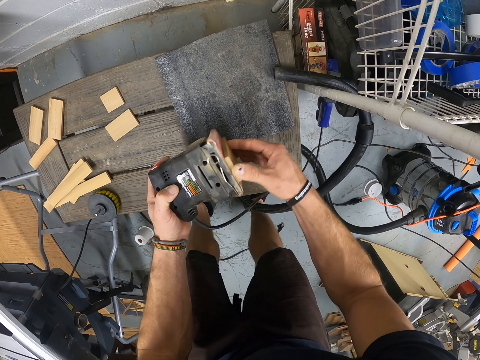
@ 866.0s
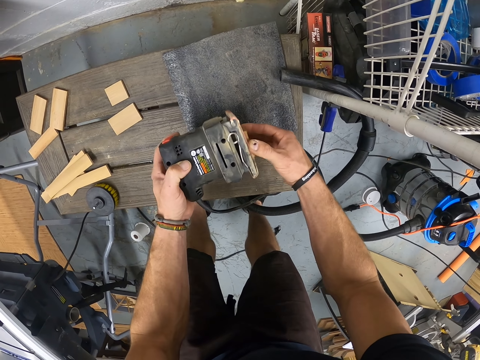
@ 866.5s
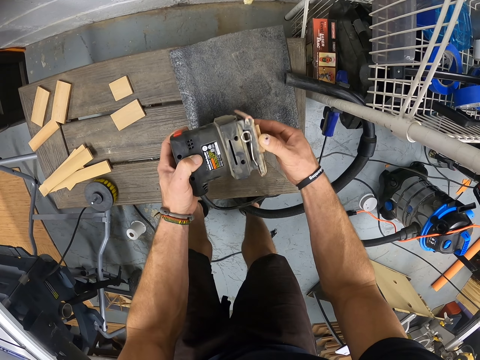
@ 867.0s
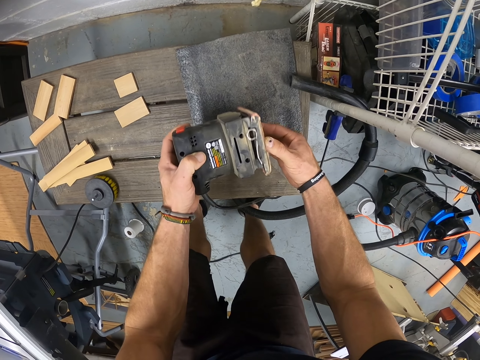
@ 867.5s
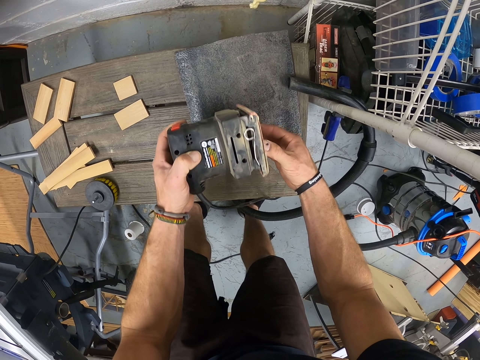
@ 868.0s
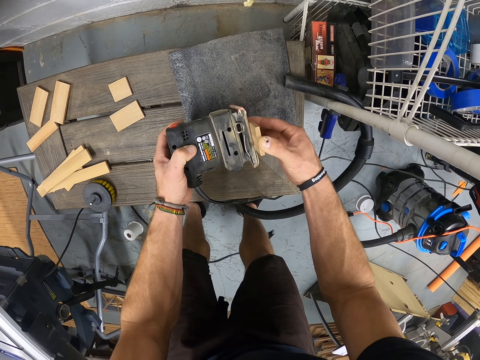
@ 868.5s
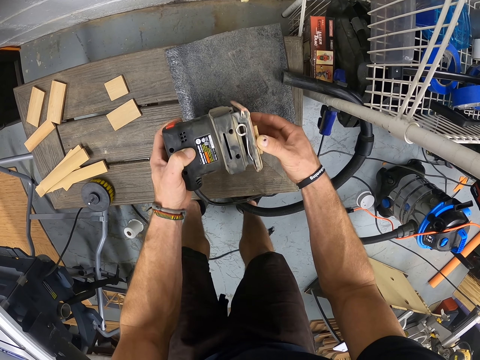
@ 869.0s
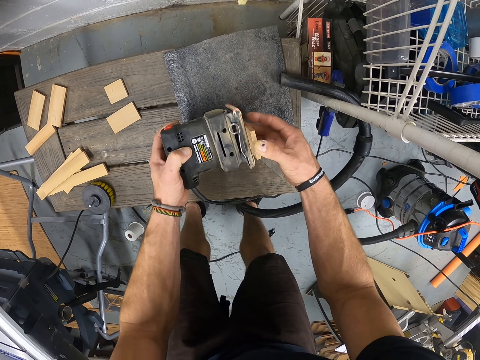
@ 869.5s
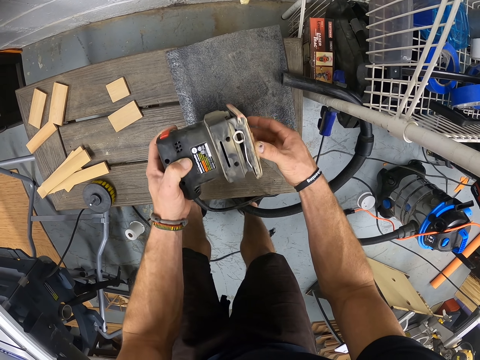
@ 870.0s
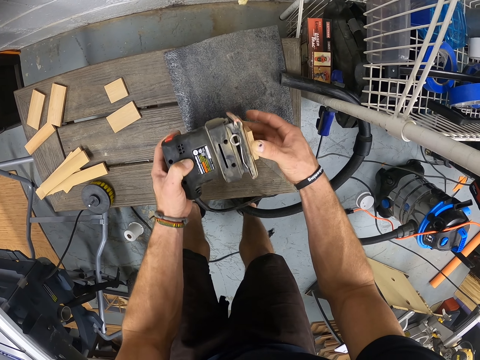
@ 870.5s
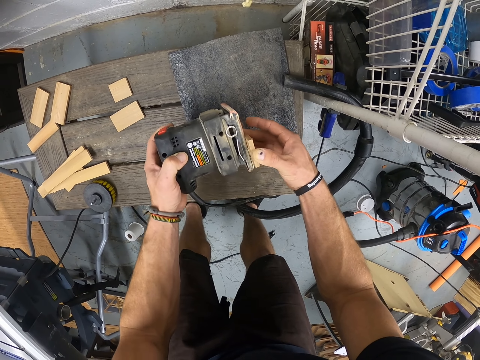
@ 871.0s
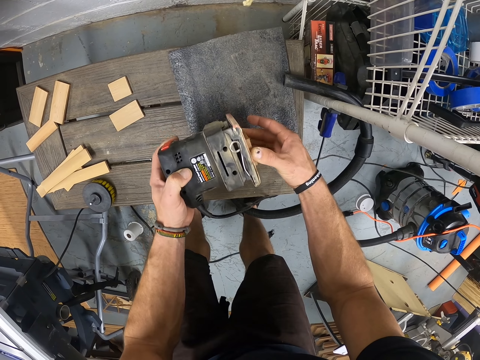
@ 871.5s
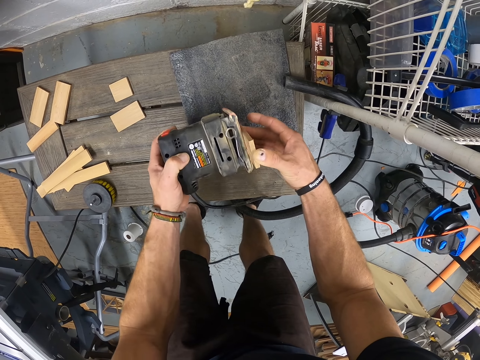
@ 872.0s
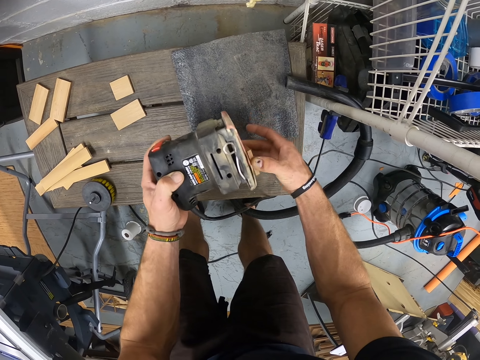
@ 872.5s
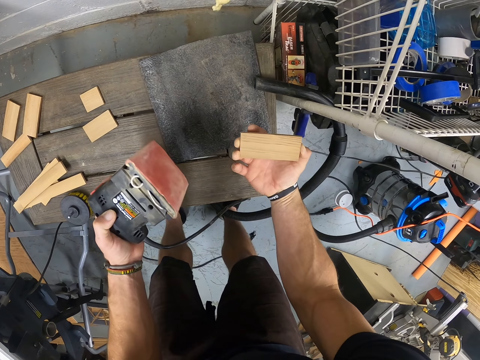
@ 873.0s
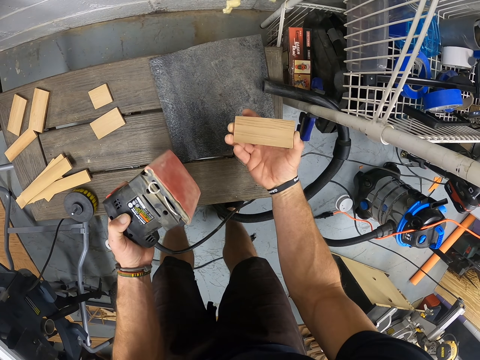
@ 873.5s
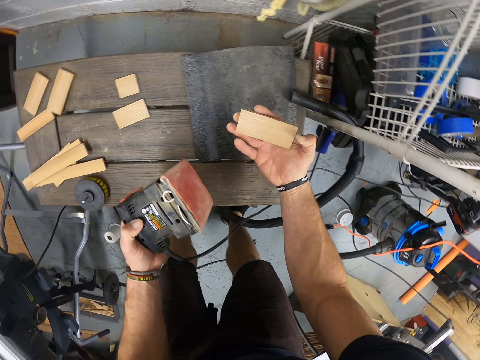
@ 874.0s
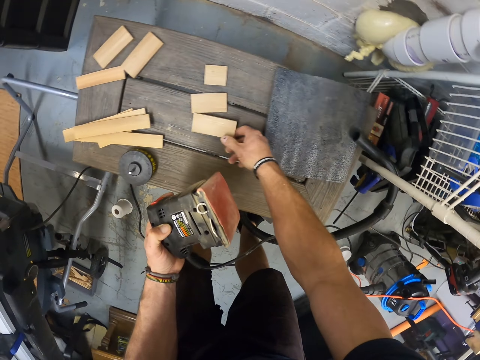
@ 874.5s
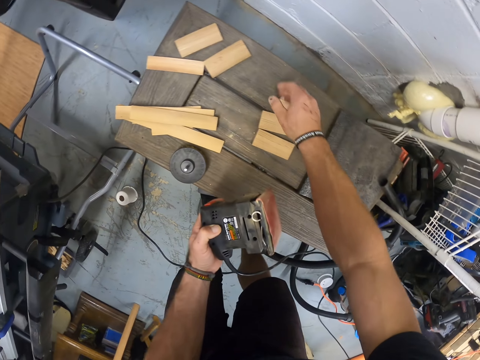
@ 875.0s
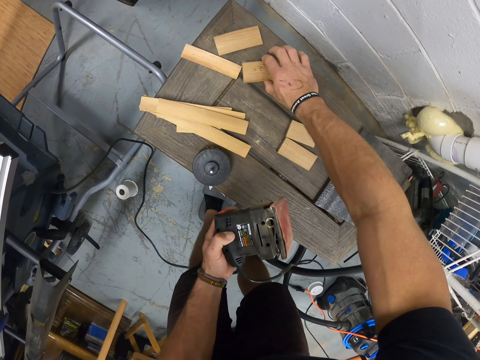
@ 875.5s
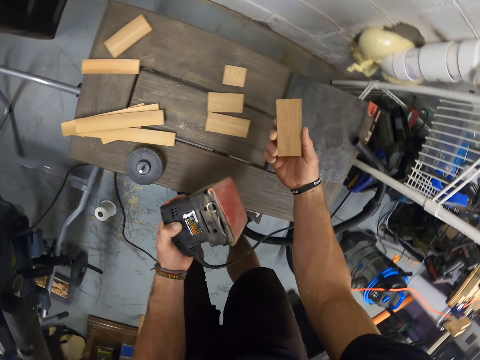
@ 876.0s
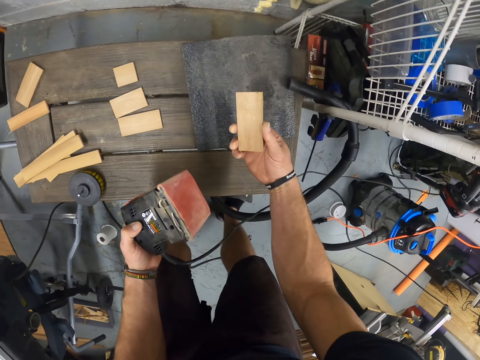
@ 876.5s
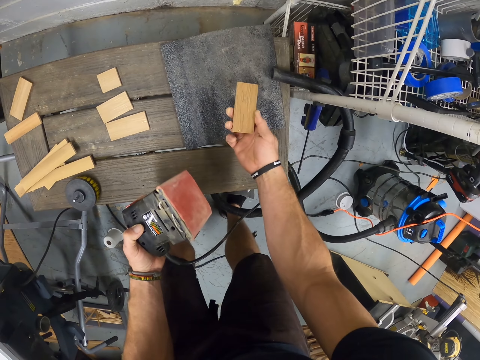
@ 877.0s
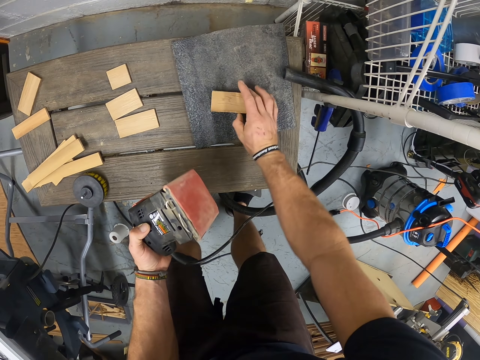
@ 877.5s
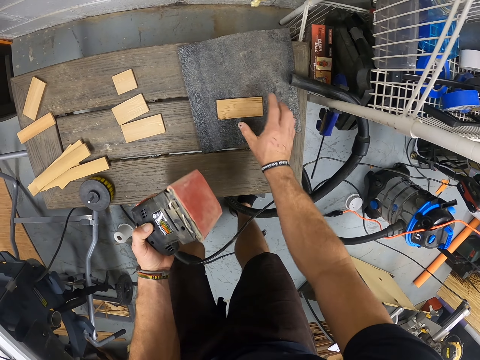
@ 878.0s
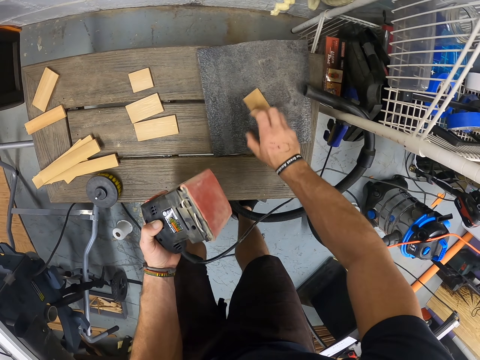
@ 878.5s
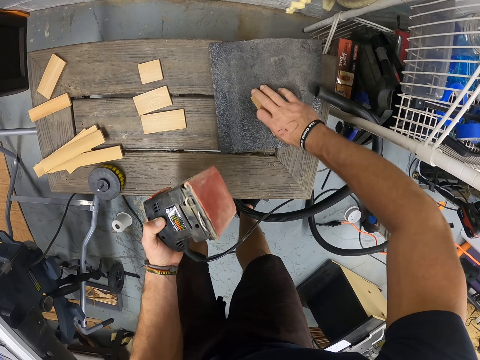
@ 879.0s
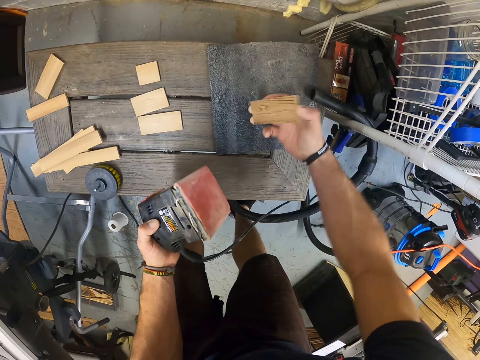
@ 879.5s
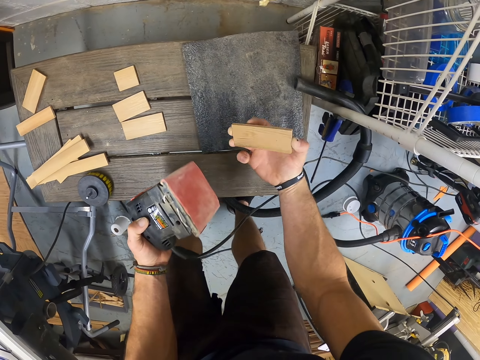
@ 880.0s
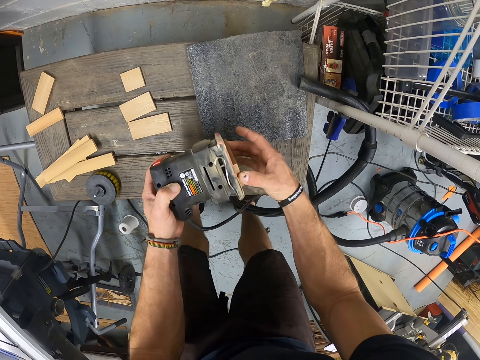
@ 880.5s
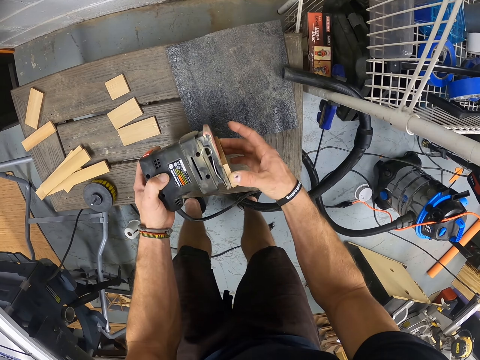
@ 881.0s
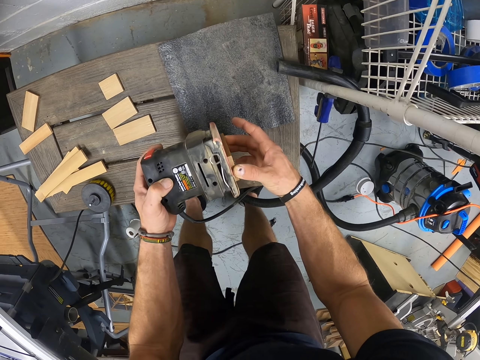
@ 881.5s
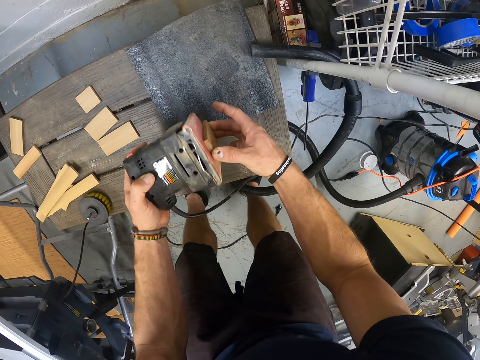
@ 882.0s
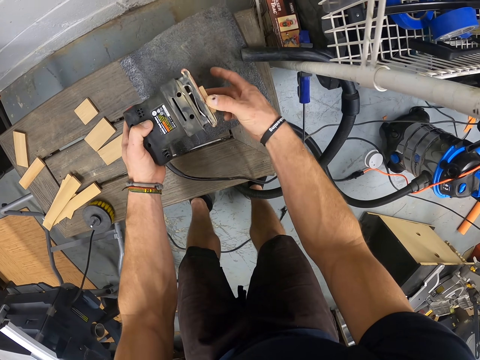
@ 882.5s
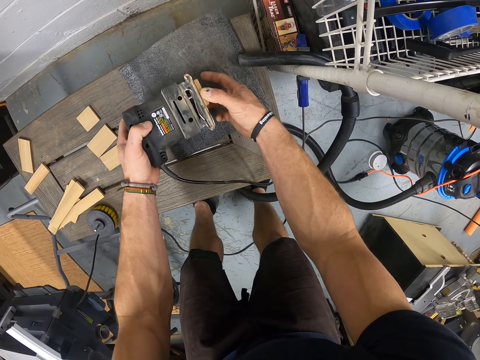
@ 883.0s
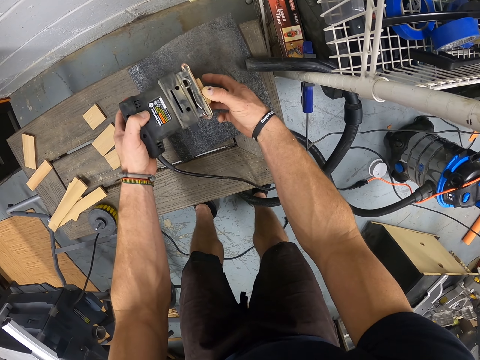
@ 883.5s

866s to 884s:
The camera wearer drops the piece of wood on the table with his right hand. He picks a piece of wood from the table with his right hand. He drops the piece of wood on the black plate with his right hand. He picks the piece of wood from the black plate with his right hand. He smoothens the piece of wood in his right hand with the sander machine in his left hand.

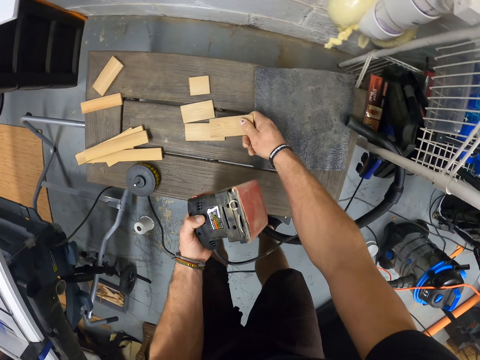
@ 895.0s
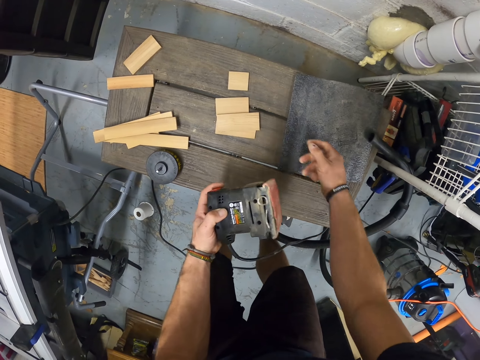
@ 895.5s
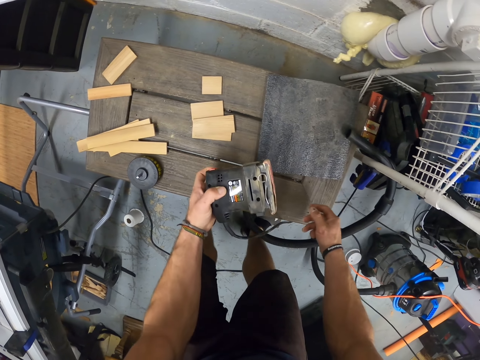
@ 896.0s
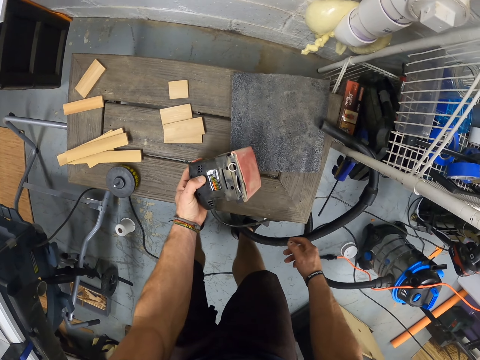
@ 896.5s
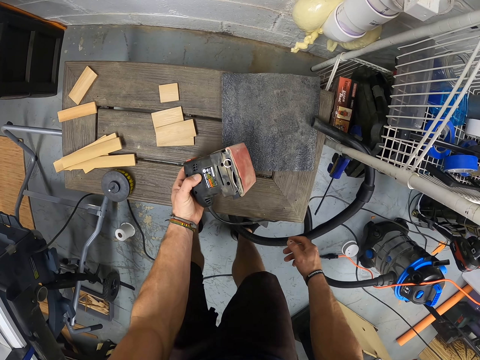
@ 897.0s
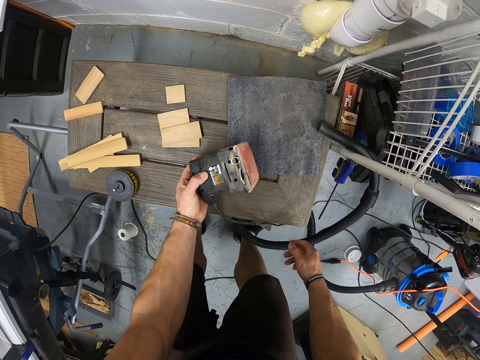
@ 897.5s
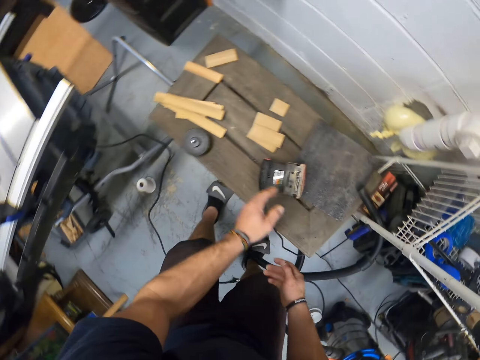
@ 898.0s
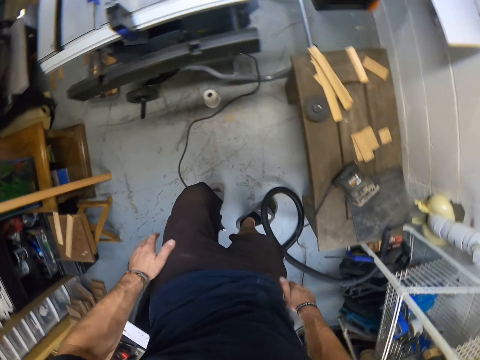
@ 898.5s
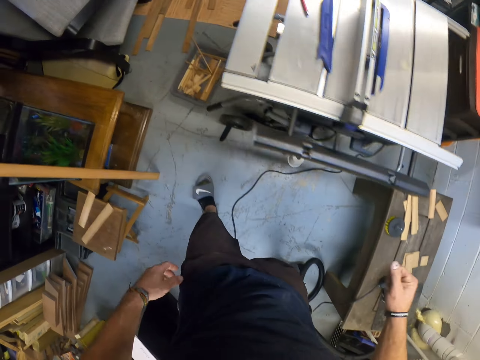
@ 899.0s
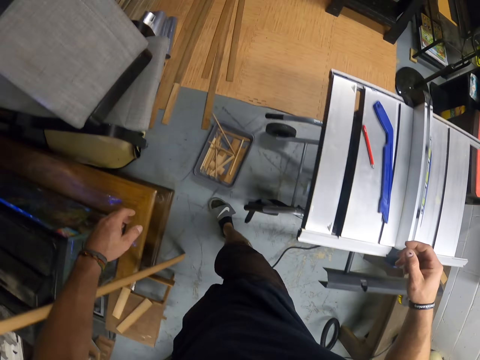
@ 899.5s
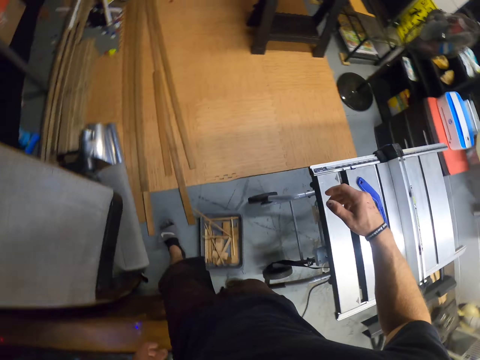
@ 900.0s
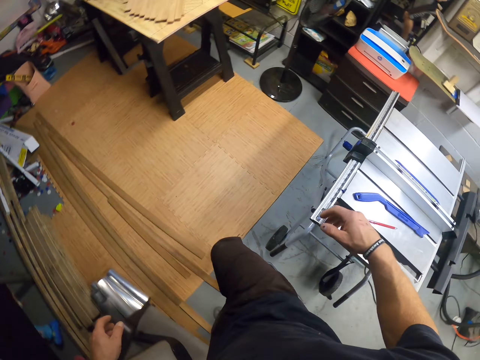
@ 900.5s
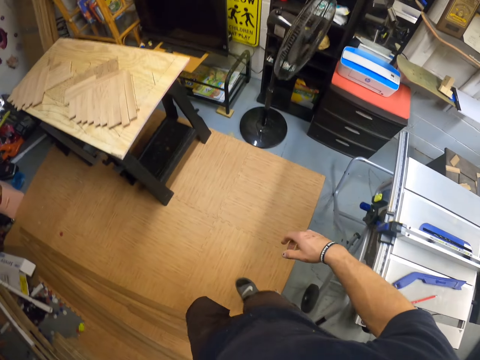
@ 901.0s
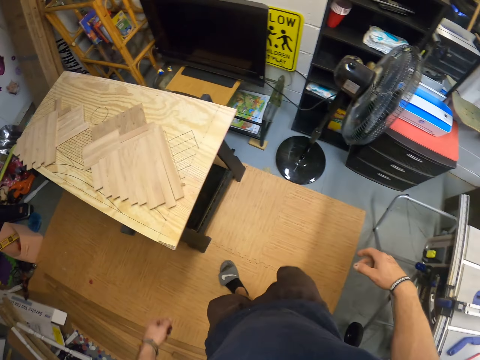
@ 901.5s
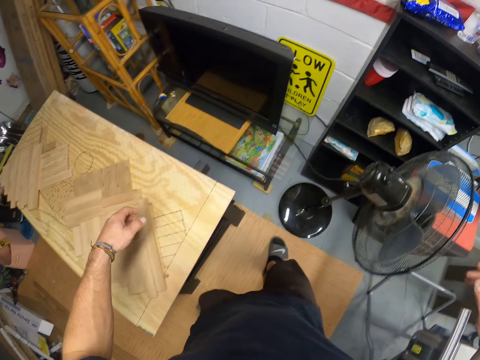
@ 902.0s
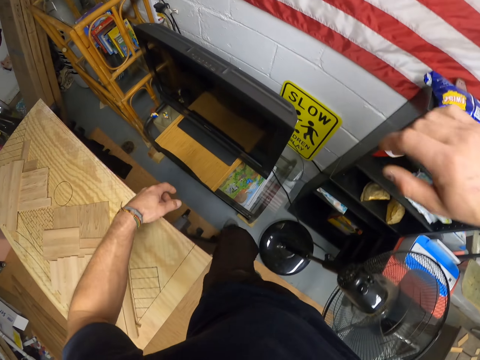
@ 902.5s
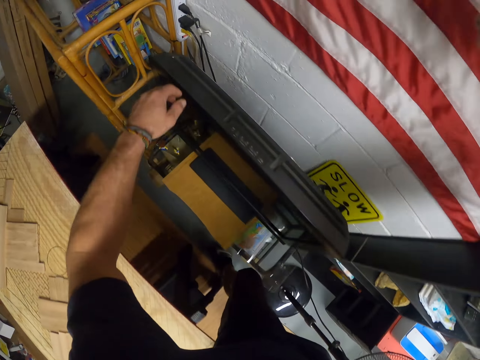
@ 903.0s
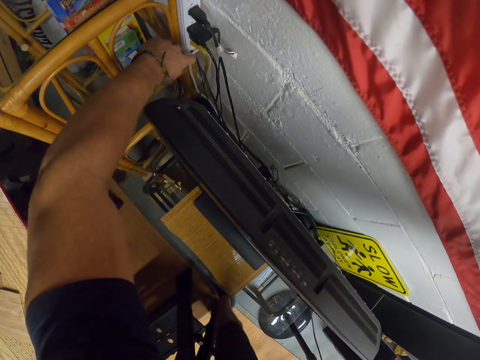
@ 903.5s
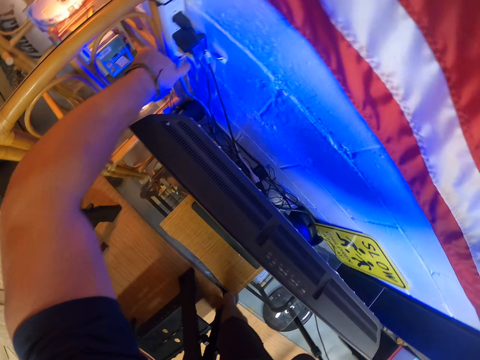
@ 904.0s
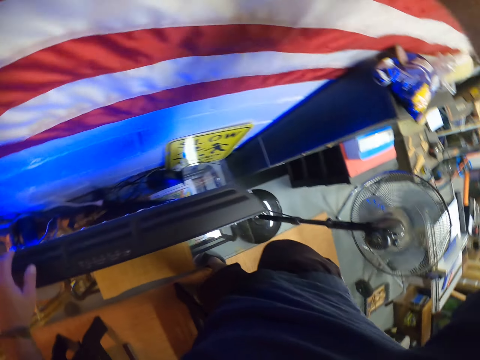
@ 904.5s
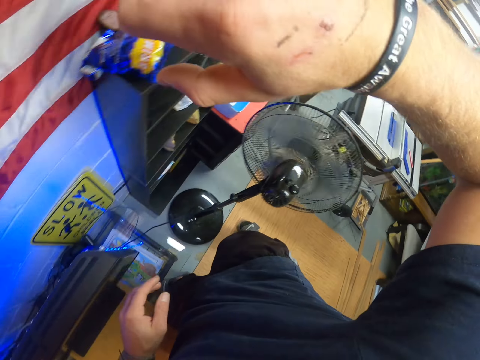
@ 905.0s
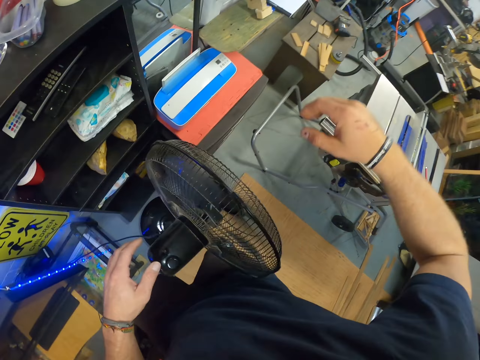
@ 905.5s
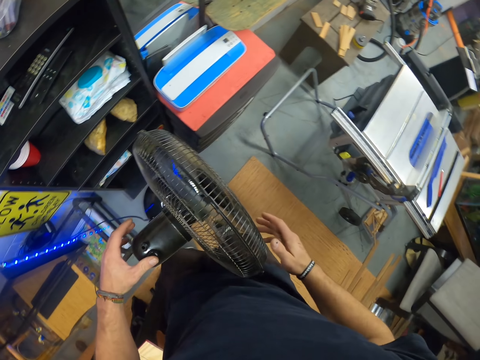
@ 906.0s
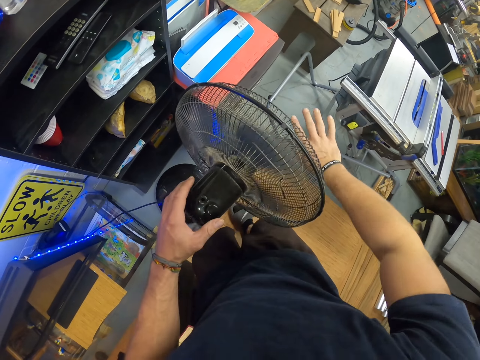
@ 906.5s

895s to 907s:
The camera wearer drops the piece of wood on the table with his right hand. He drops the sander machine on the table with his left hand. He walks. He switches on a socket on the wall with his left hand. He switches on the lights.
